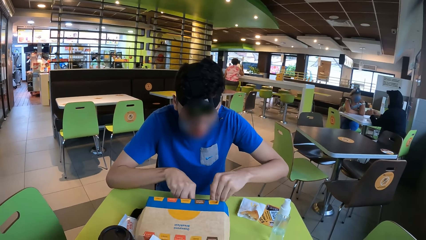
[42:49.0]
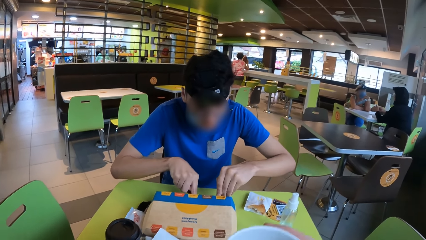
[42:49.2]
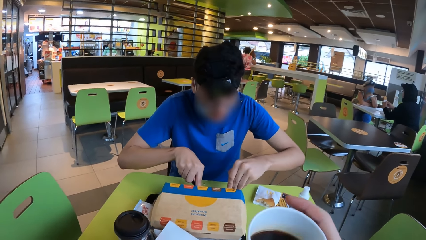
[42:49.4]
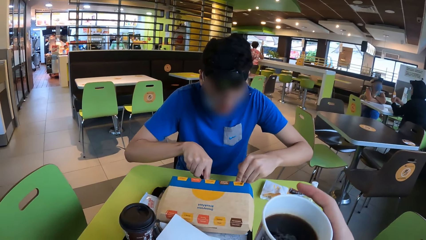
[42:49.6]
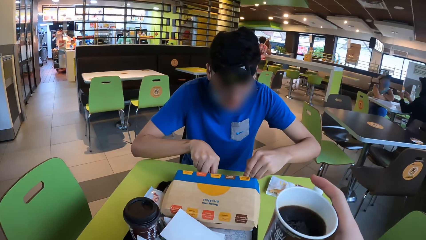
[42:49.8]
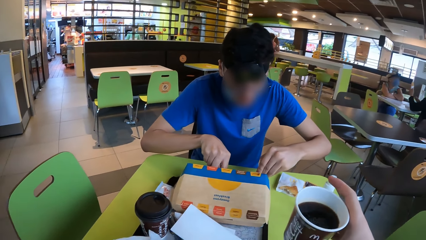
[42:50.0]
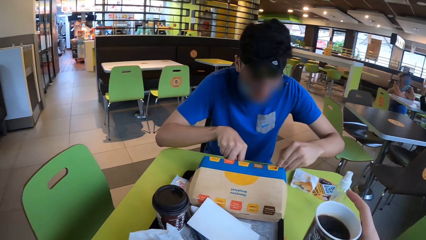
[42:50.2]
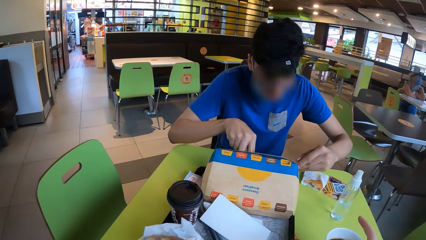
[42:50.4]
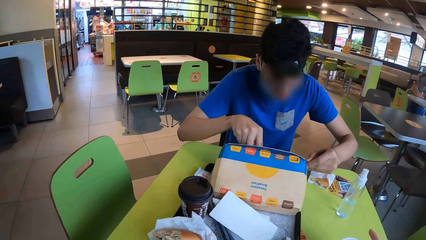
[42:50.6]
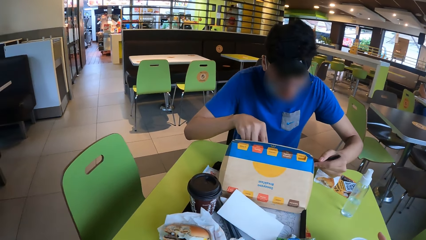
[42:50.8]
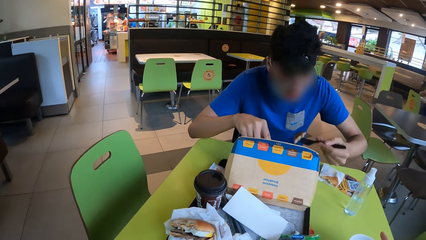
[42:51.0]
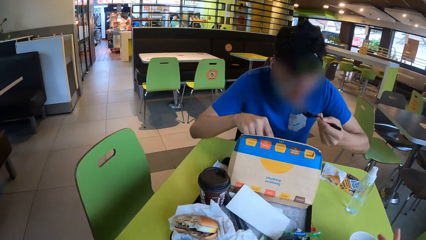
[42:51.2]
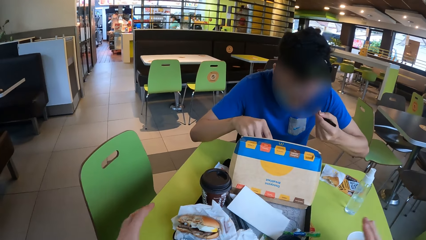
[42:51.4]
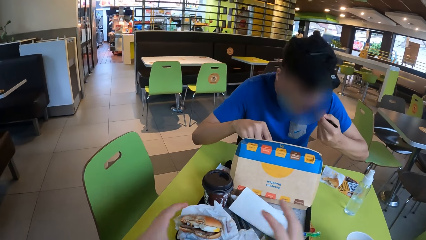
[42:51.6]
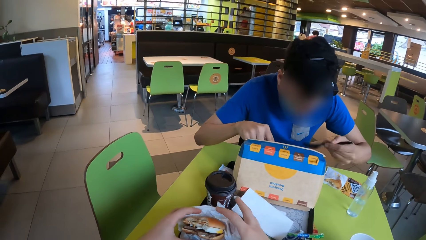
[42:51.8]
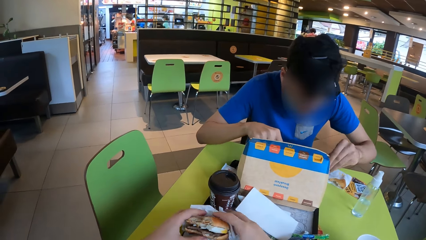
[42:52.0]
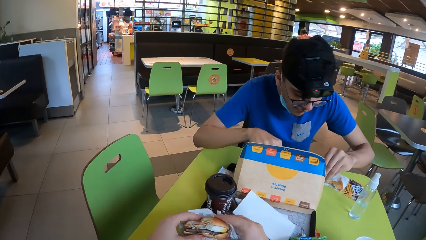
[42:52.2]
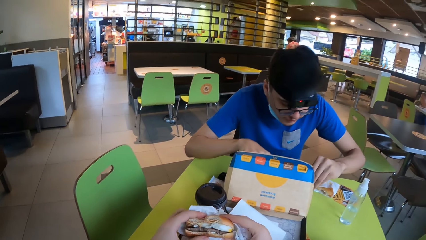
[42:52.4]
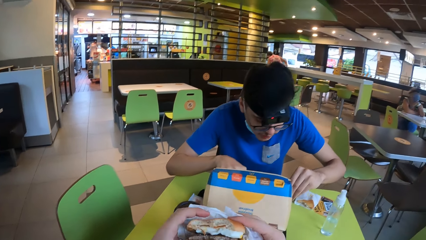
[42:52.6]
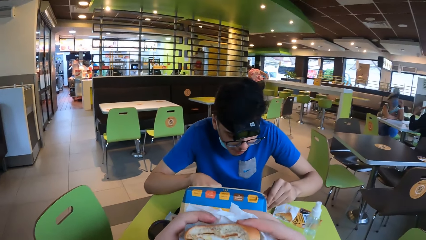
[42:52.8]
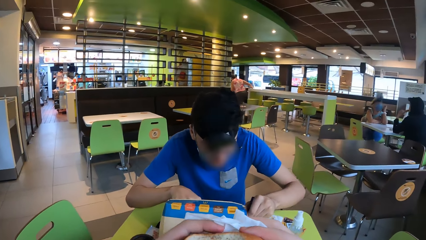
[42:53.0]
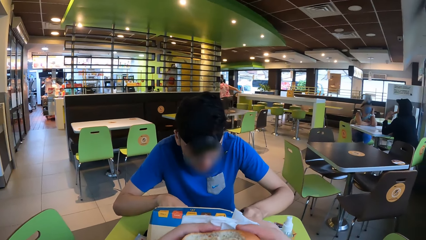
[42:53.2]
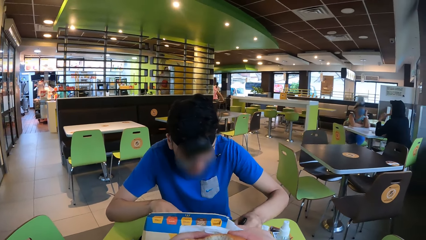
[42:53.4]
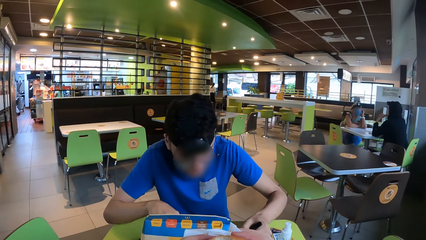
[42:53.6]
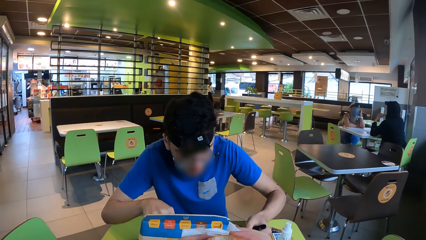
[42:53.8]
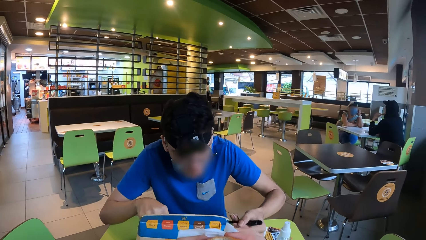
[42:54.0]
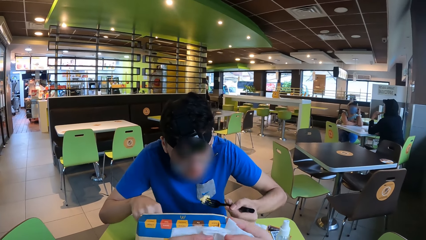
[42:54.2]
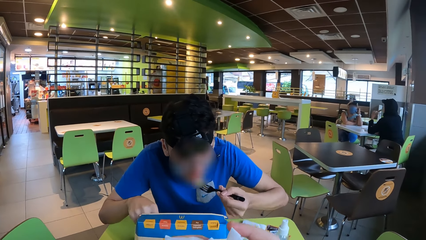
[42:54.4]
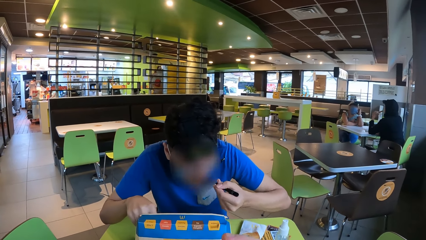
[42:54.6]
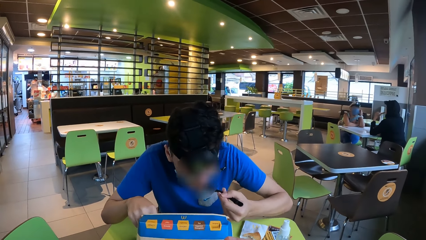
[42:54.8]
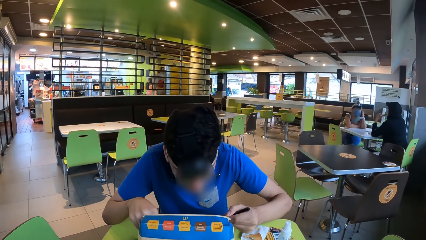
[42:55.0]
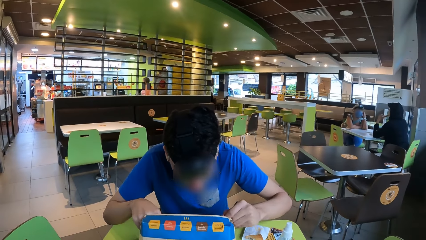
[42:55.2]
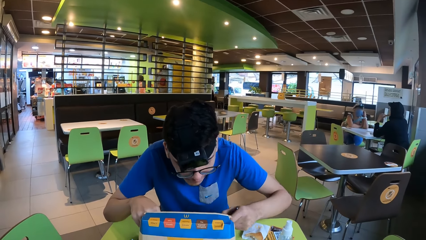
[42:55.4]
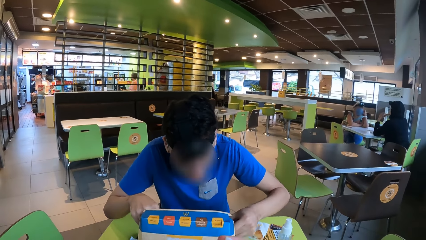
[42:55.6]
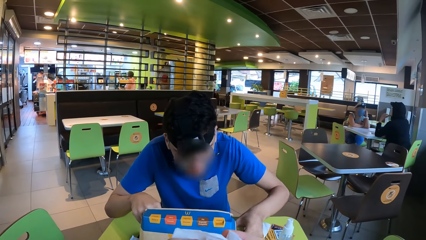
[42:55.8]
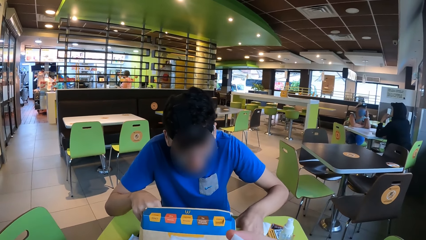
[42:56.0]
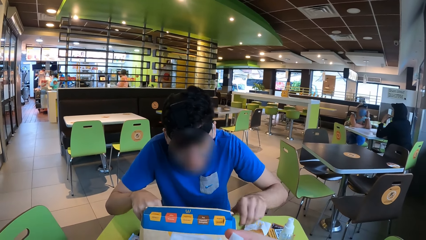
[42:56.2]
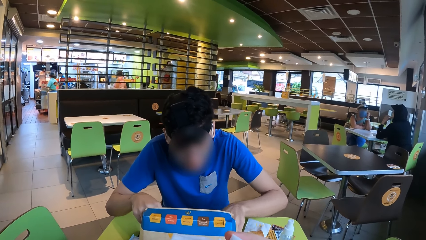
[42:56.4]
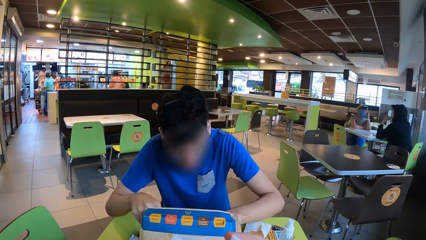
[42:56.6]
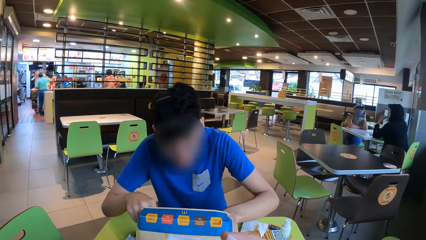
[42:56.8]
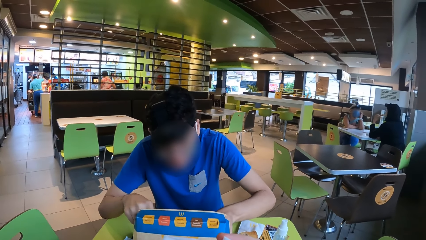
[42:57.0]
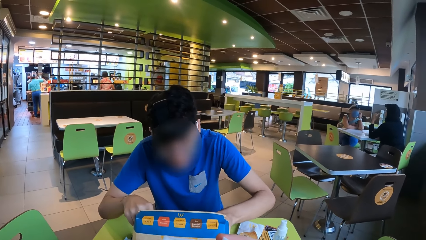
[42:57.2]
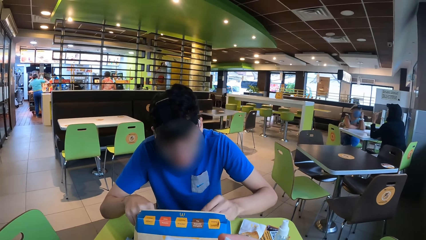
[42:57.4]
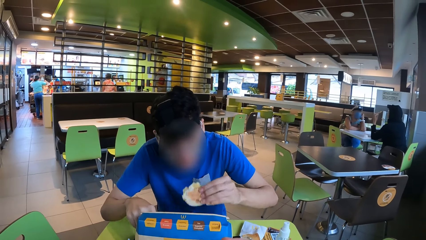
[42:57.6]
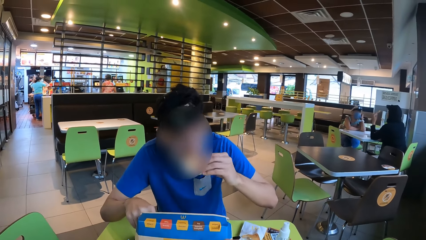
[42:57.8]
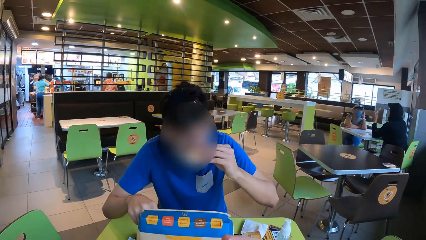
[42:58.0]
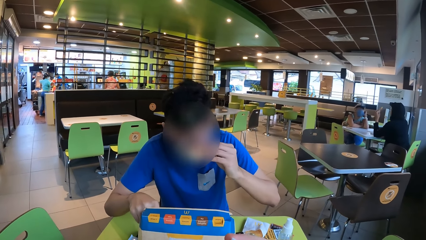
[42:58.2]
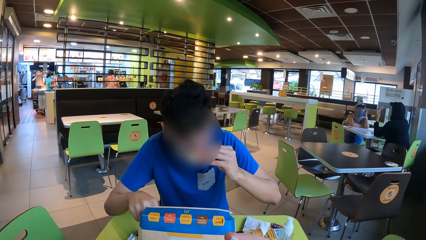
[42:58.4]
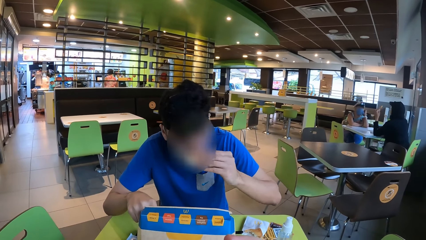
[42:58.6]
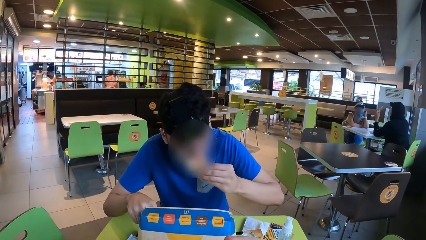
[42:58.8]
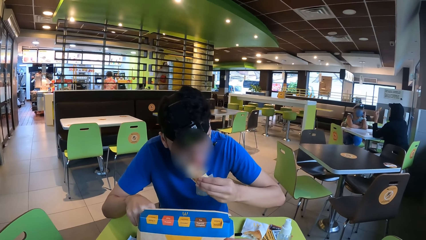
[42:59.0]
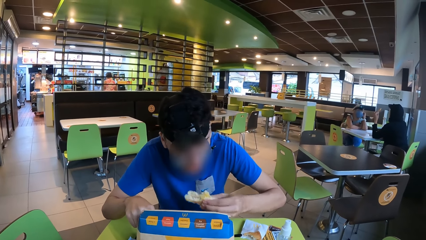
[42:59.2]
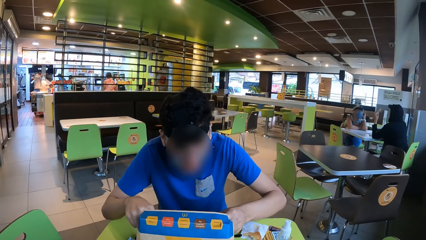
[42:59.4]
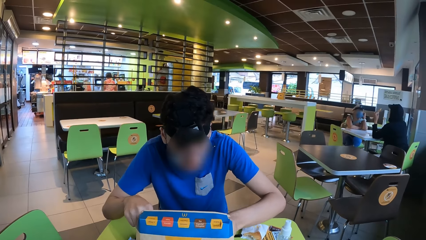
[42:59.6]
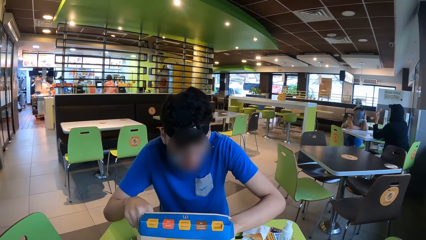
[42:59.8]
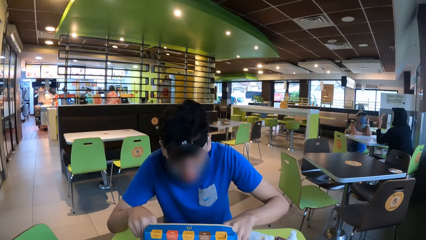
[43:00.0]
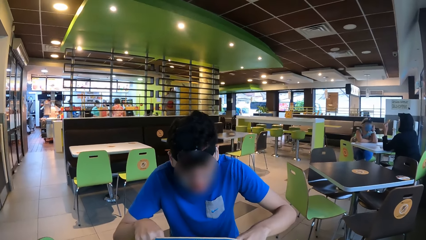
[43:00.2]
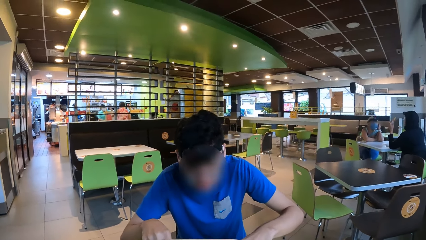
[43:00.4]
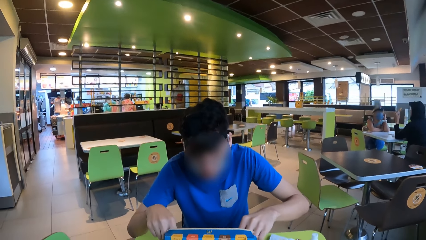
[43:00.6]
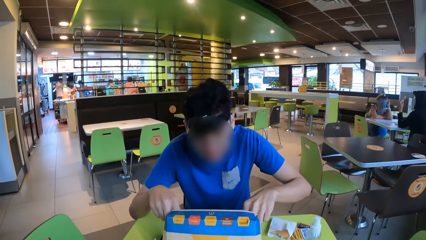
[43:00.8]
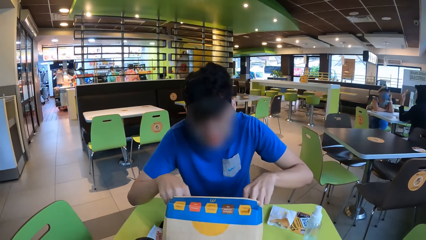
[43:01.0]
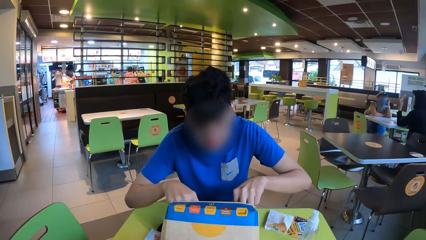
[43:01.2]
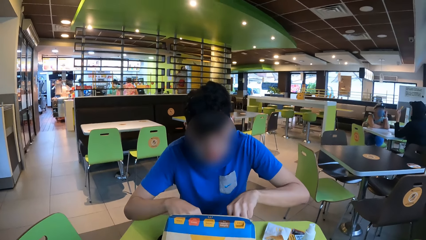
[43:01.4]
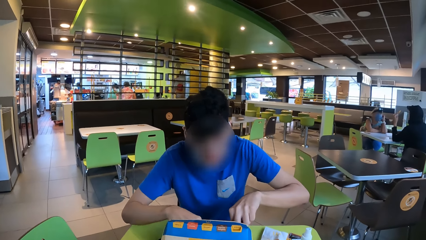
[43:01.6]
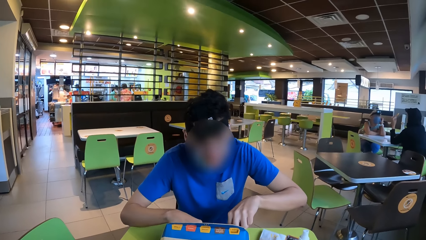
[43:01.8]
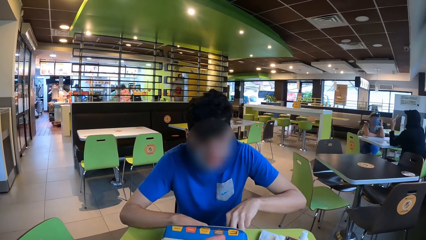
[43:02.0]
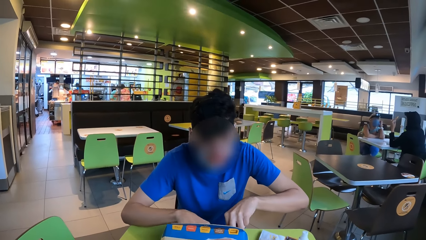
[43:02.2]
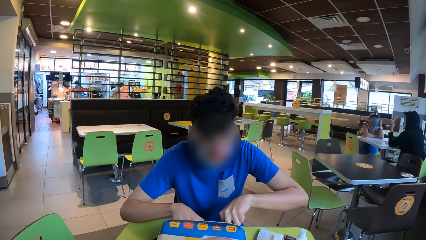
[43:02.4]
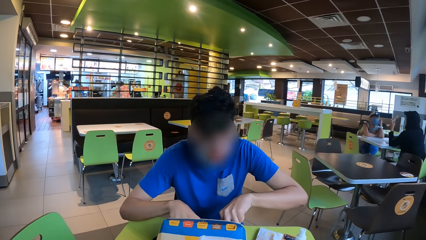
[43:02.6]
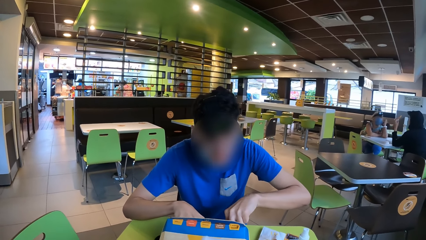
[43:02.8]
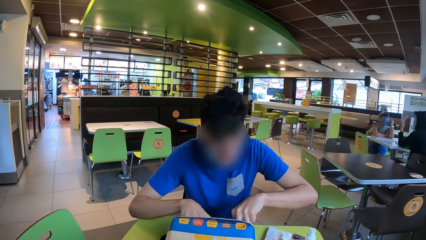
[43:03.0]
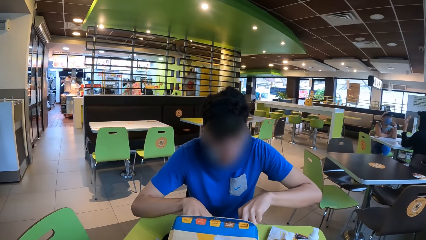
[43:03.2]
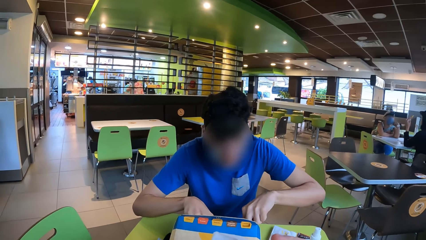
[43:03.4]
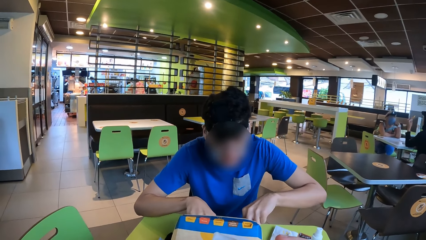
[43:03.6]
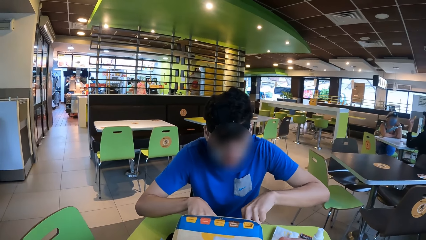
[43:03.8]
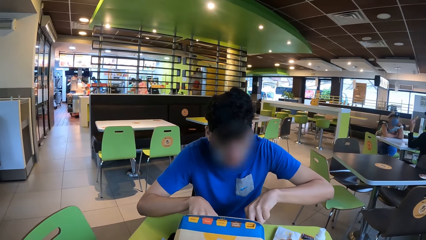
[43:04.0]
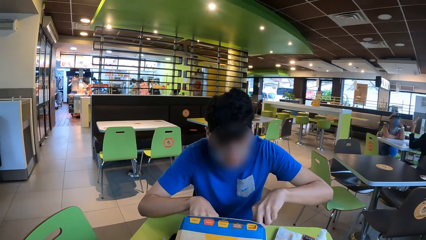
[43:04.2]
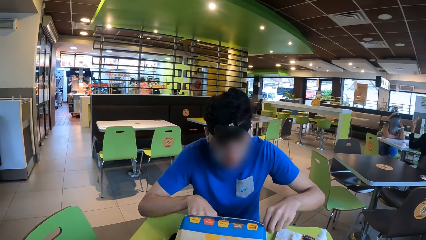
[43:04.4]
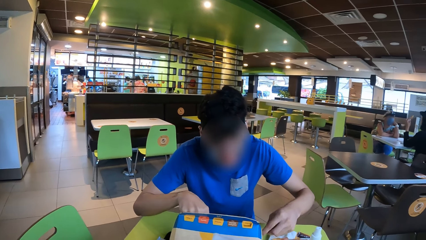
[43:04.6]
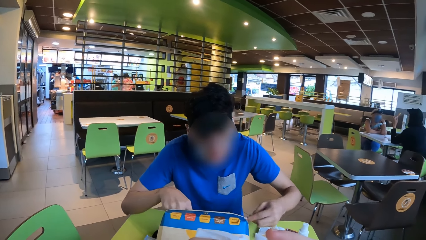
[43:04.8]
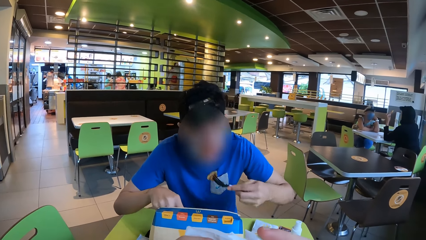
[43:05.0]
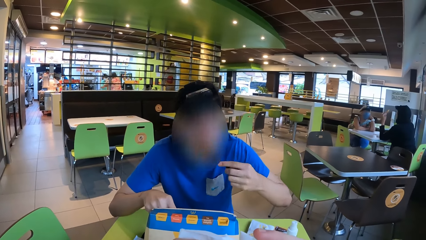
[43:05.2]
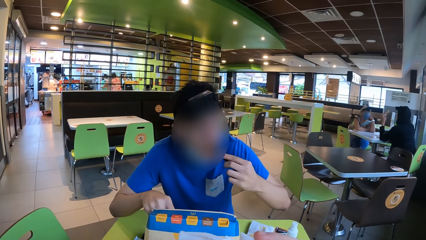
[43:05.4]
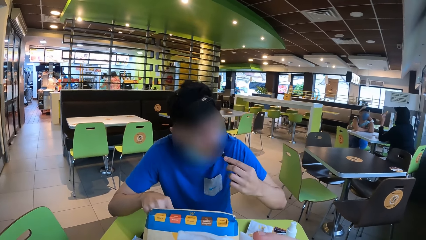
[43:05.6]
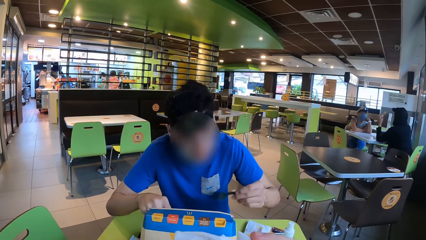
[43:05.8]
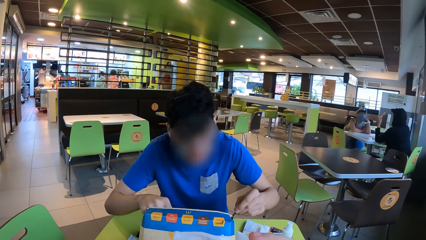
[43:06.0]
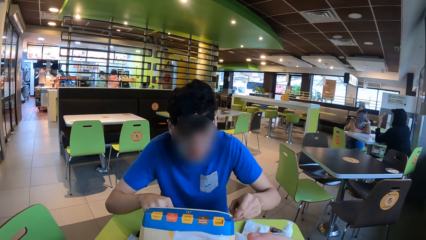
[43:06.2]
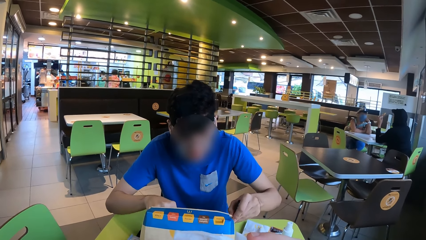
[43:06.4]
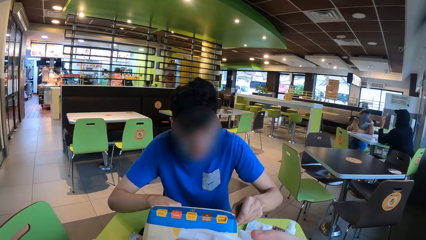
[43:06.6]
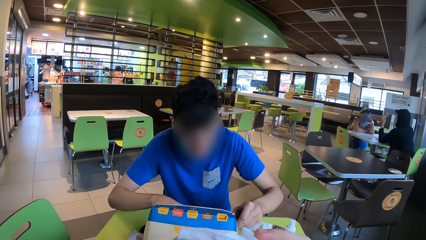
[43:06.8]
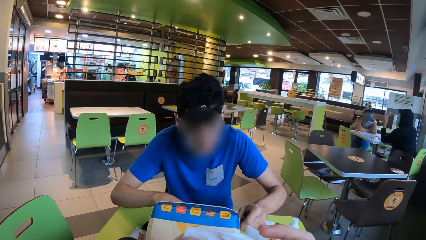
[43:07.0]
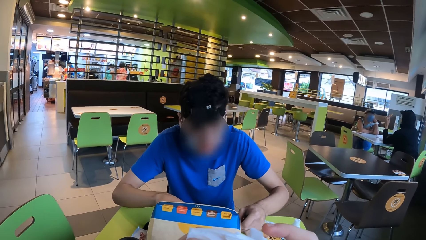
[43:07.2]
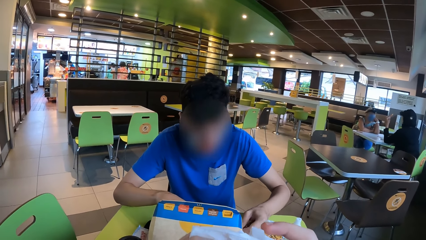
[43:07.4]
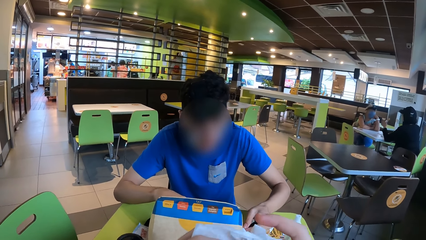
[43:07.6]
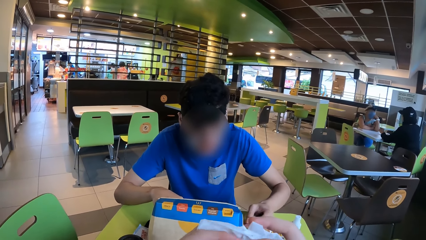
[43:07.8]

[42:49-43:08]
The camera wearer places the paper cup on the table. A man picks up food and eats the food. The camera wearer holds the burger with both his hands and picks up the burger. The man picks up food and eats the food with the fork. The camera wearer eats the burger. The man picks up the burger, eats the burger, places the burger in the box, takes the fork, picks up food, and eats the food with the fork.
